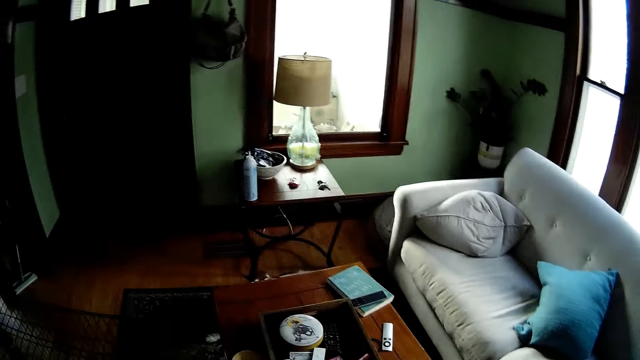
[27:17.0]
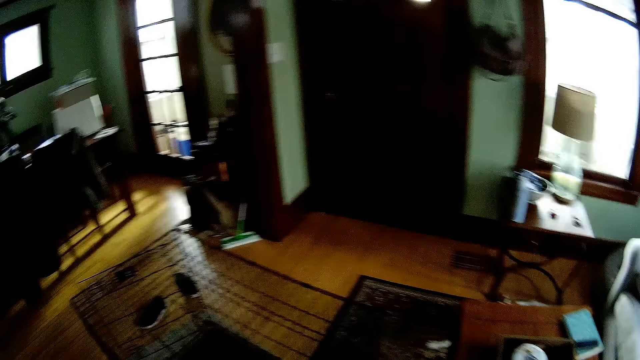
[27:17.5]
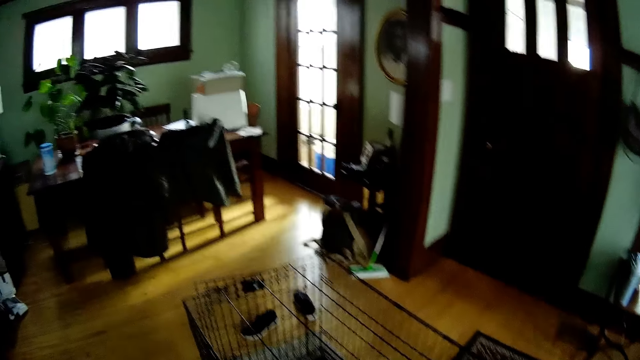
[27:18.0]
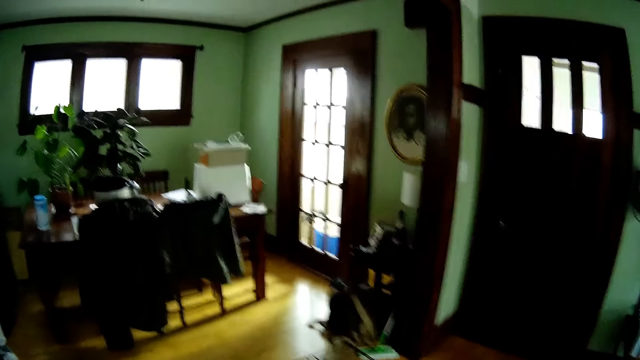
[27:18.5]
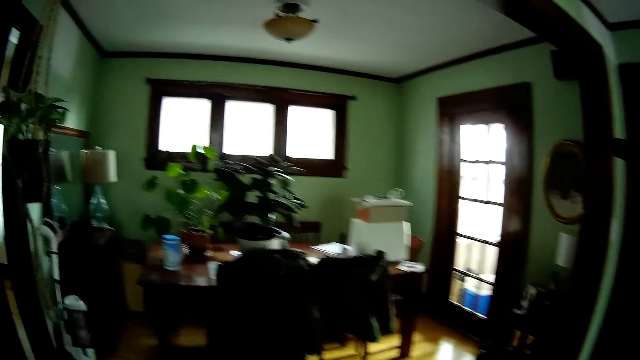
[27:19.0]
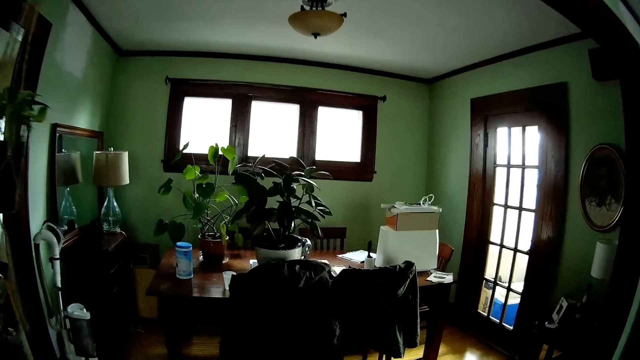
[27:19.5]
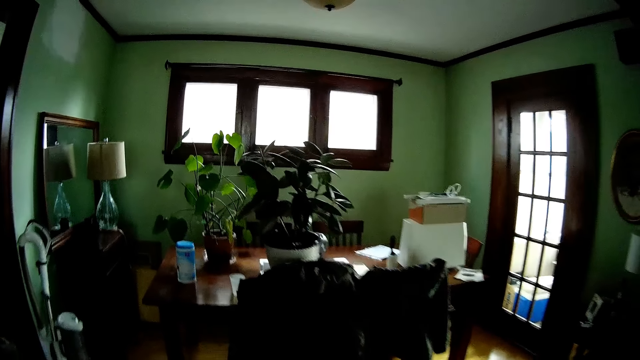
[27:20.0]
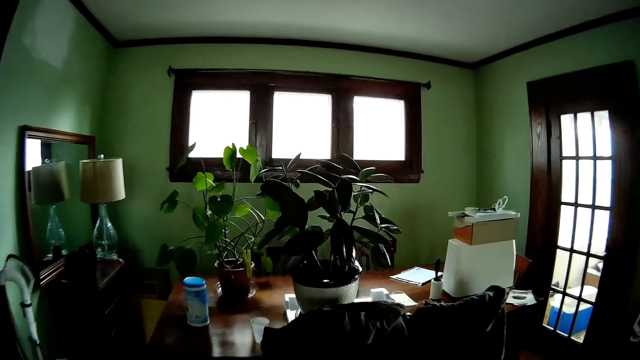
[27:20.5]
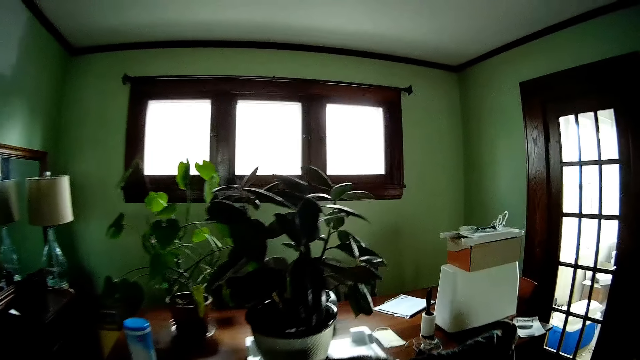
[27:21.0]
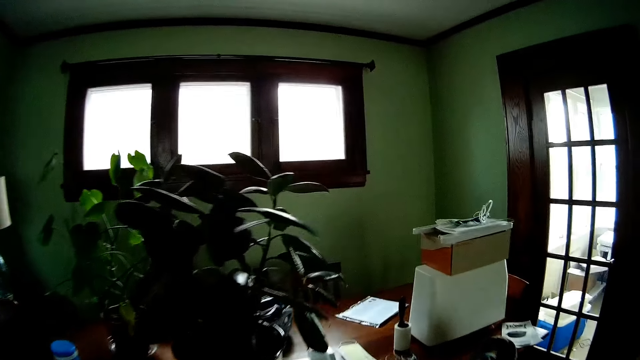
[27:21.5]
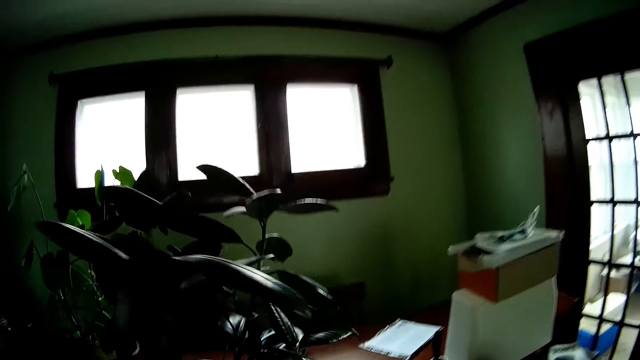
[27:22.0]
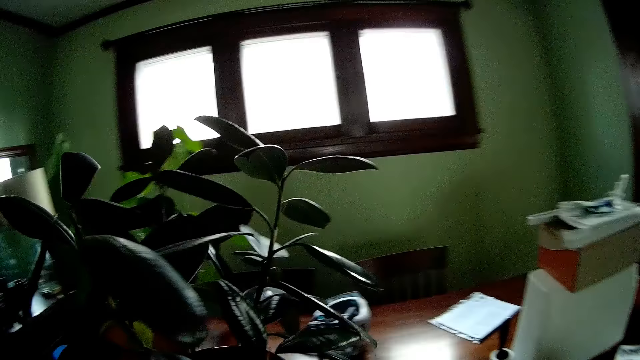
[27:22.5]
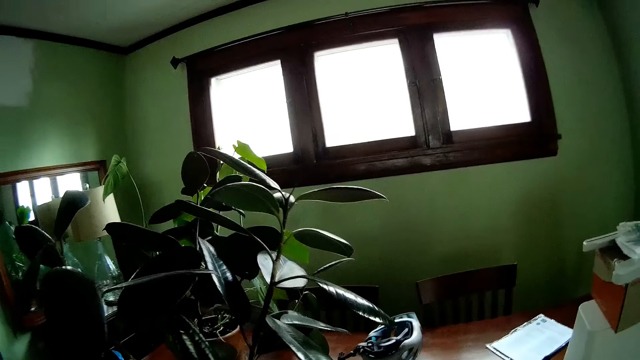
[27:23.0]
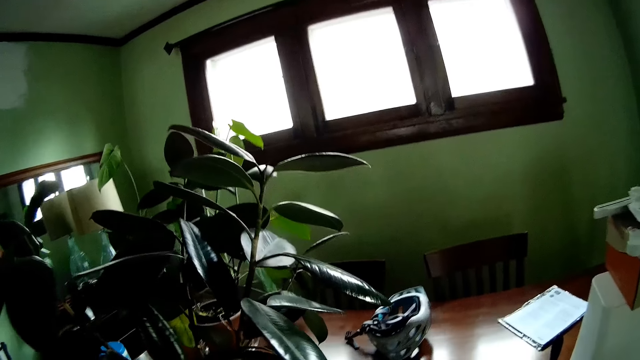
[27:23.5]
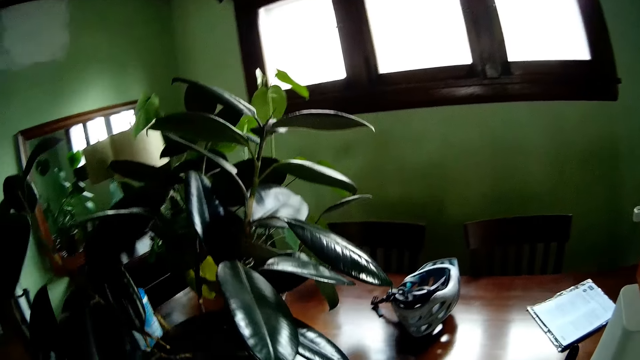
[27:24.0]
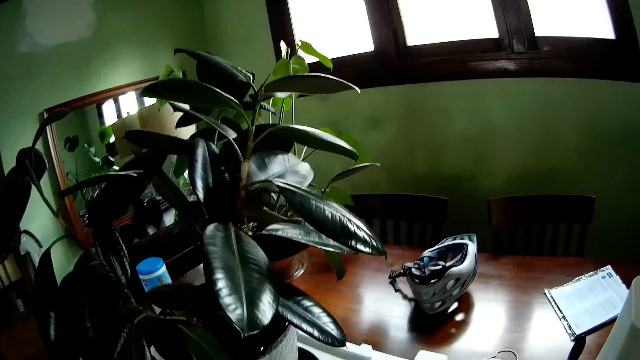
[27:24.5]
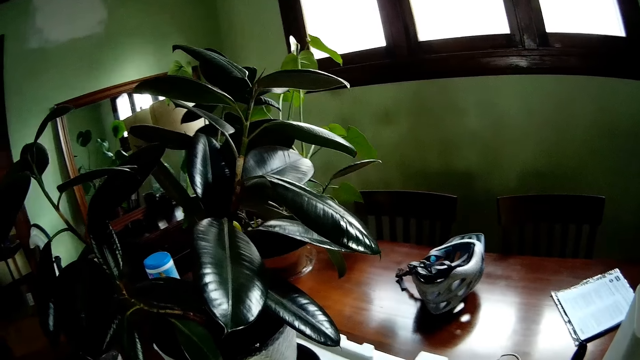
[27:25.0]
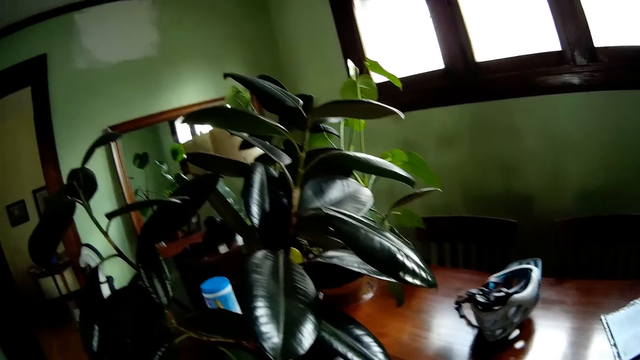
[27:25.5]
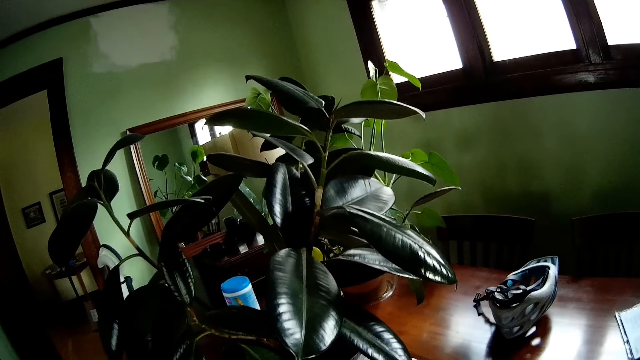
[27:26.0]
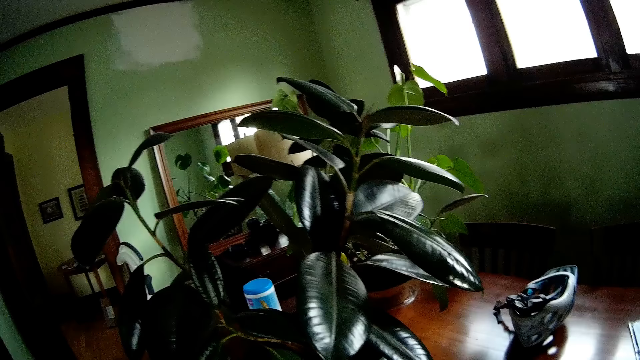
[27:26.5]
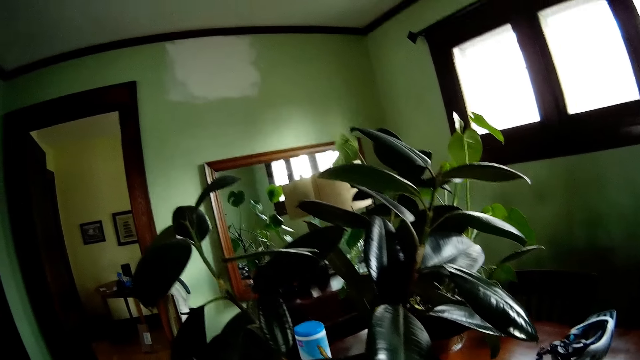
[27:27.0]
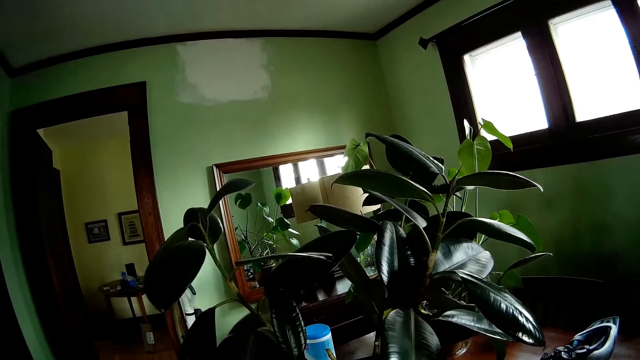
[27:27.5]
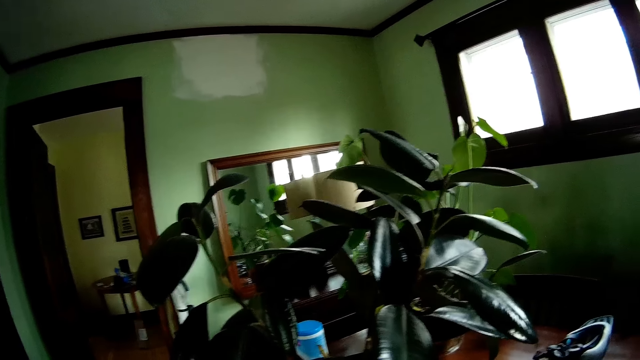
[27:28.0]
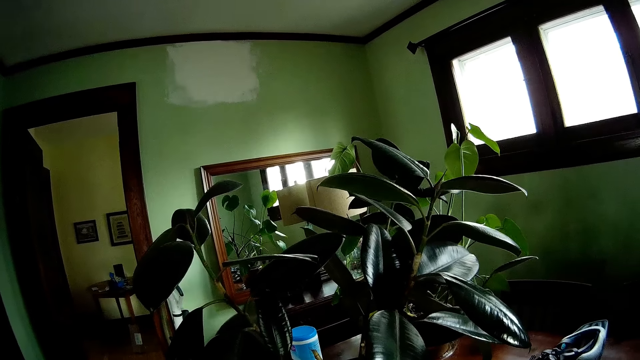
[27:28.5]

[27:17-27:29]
The camera wearer walks to the table. They look at the plant.

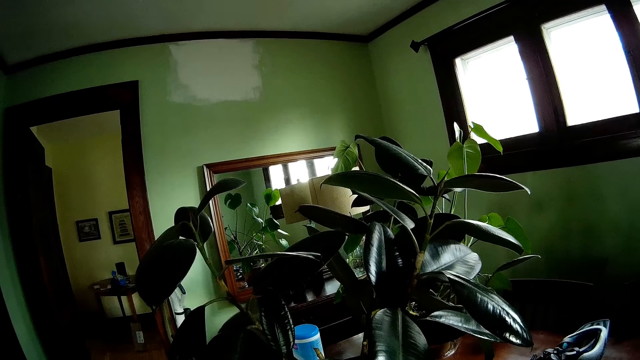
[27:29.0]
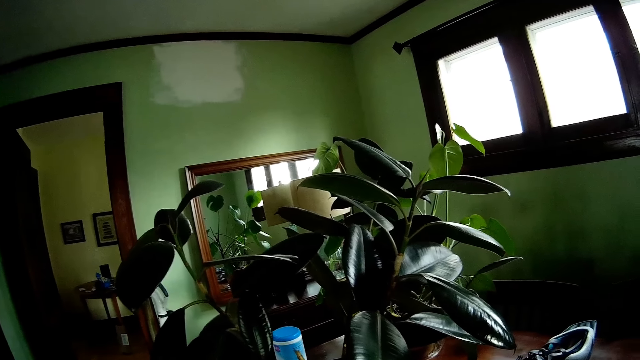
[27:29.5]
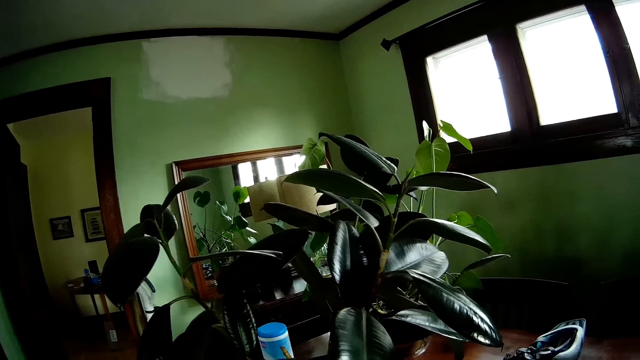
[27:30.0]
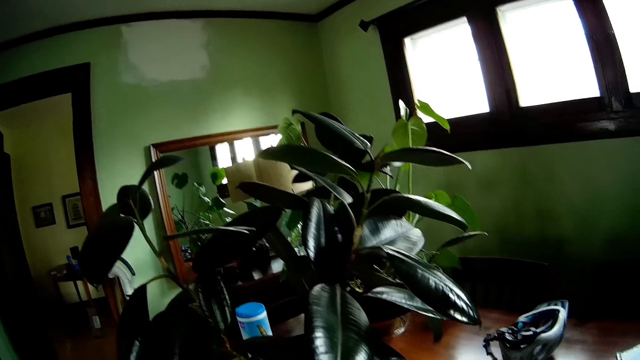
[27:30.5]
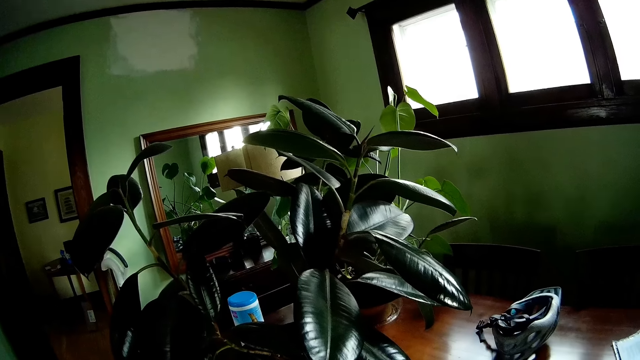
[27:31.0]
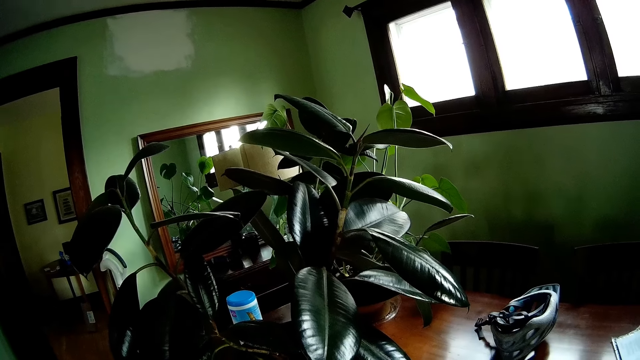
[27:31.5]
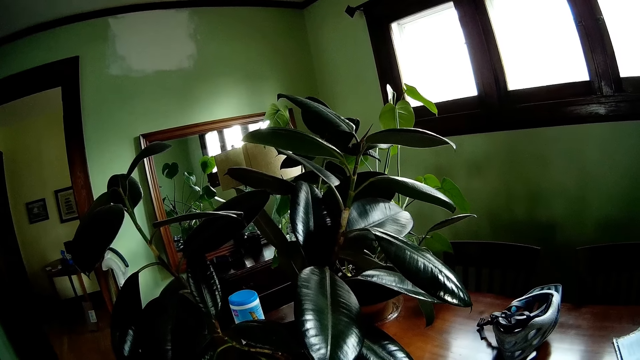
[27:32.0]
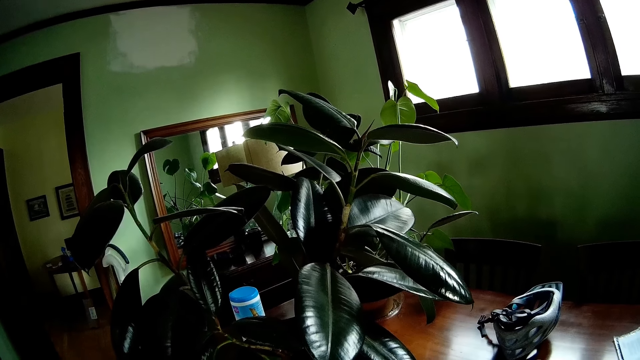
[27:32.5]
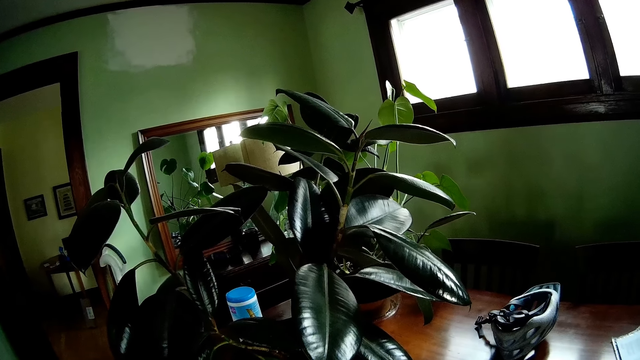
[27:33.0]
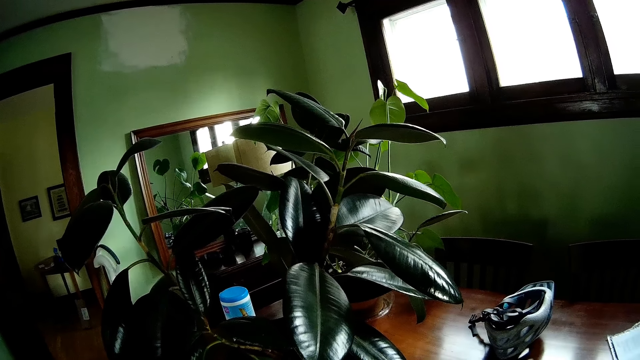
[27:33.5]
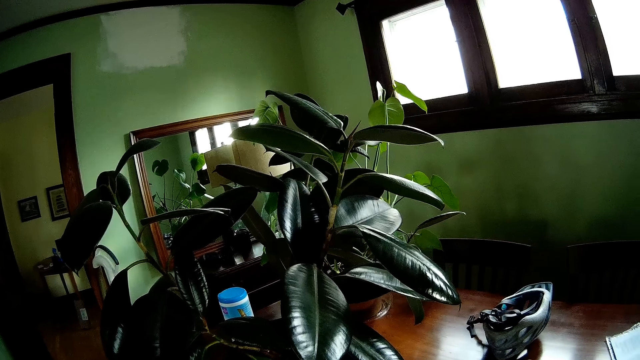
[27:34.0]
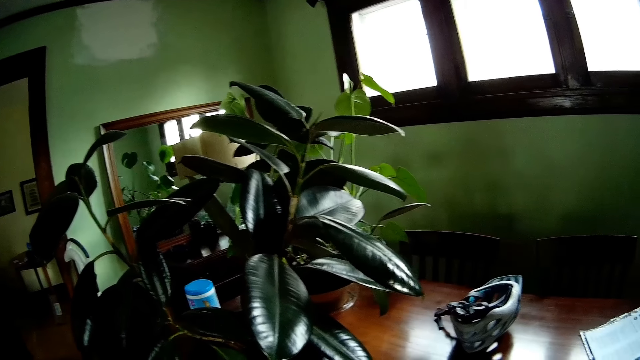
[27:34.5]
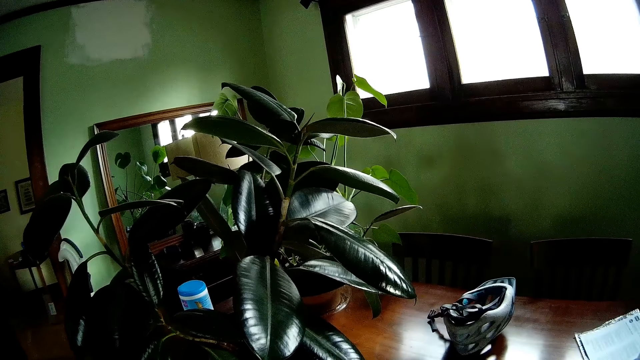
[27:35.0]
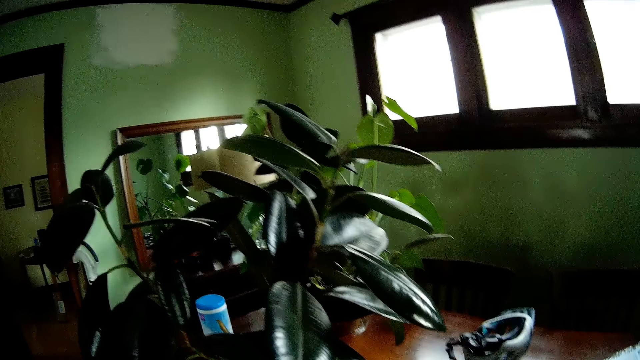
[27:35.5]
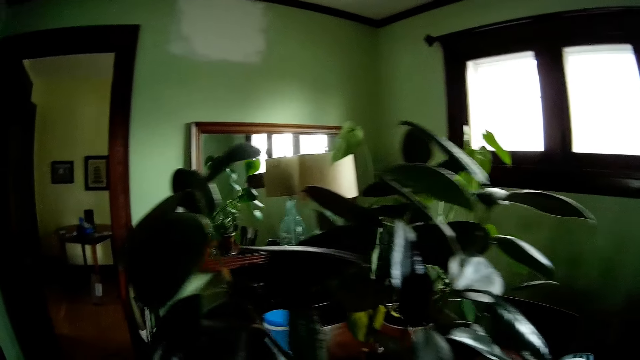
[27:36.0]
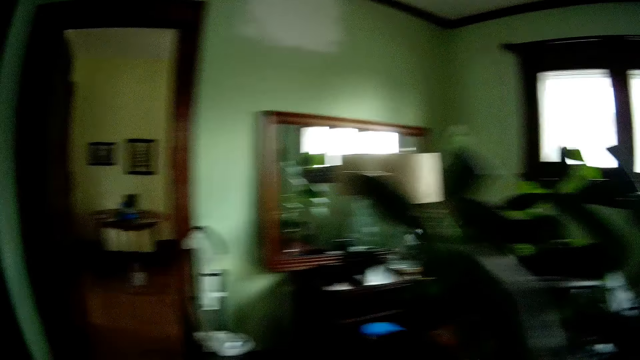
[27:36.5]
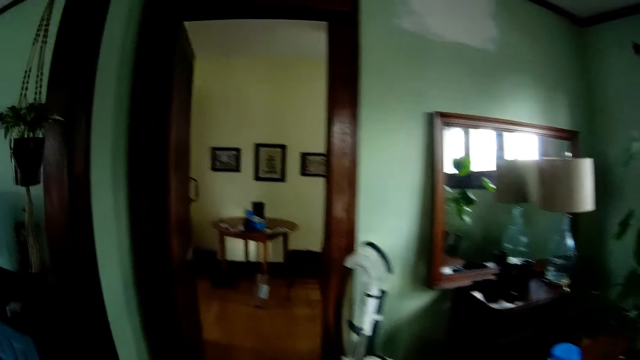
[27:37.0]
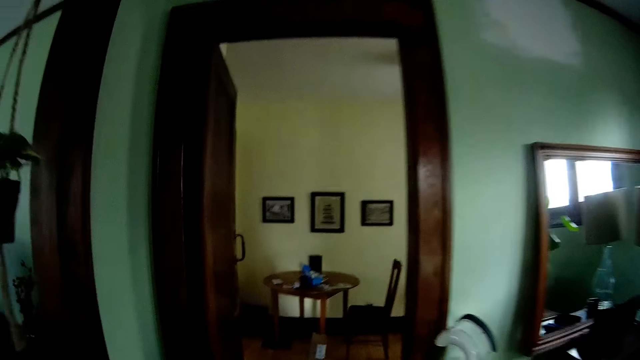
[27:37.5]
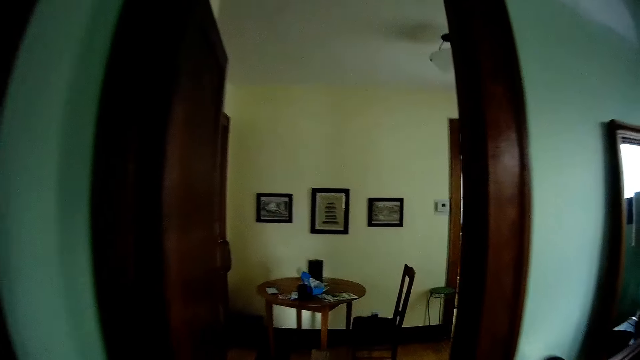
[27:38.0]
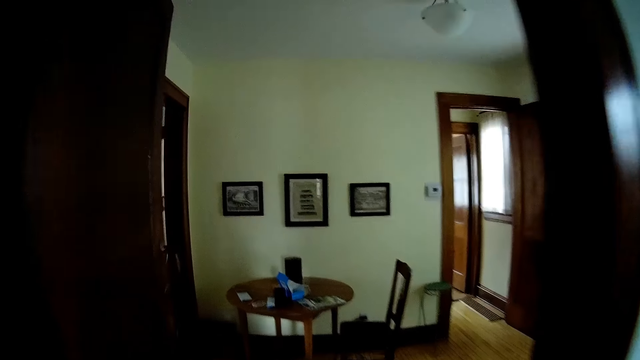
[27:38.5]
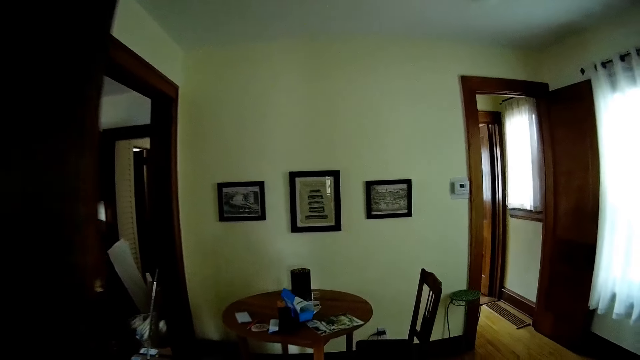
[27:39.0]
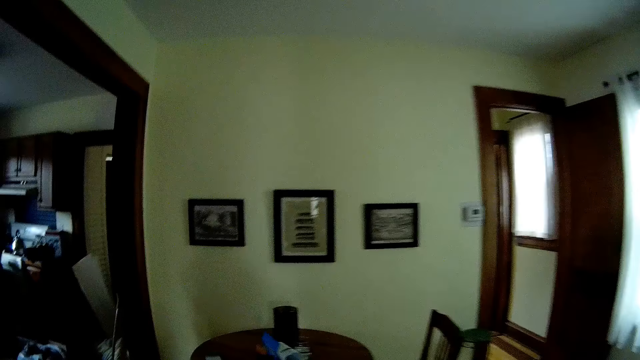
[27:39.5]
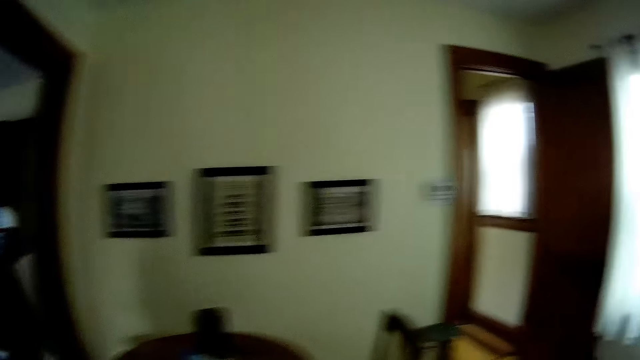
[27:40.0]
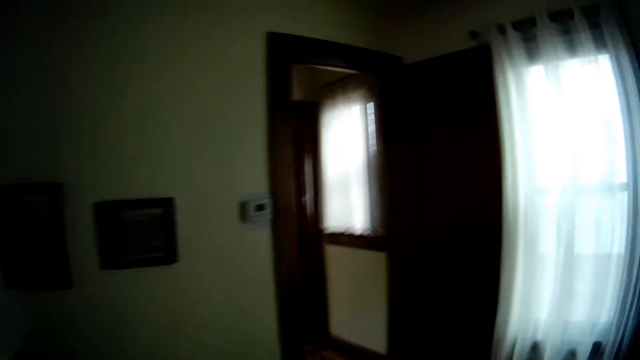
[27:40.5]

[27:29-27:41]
The camera wearer walks around.
